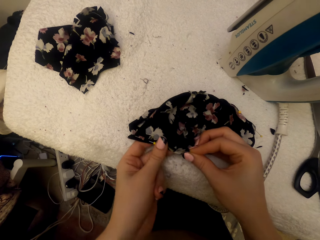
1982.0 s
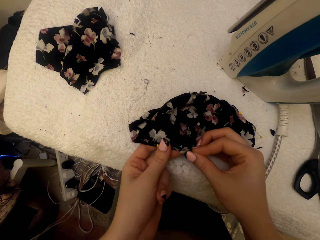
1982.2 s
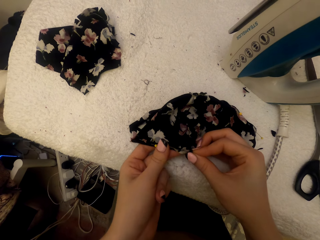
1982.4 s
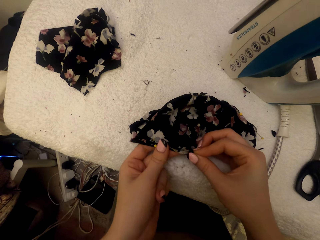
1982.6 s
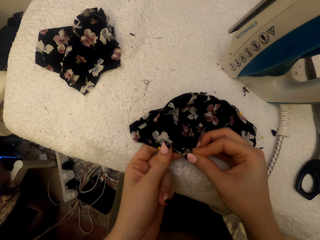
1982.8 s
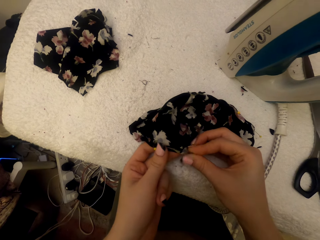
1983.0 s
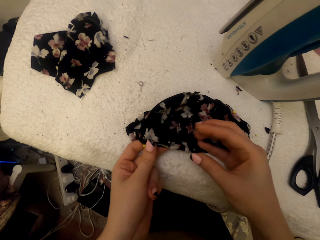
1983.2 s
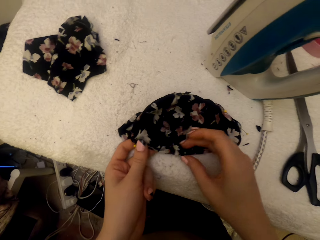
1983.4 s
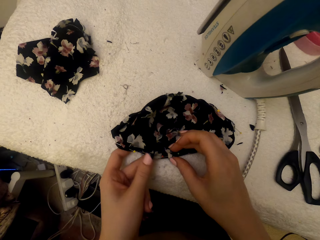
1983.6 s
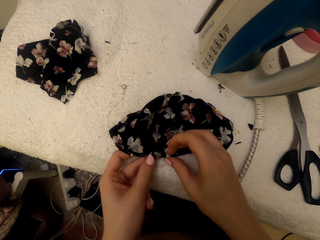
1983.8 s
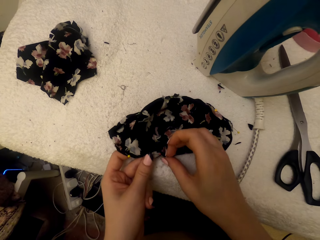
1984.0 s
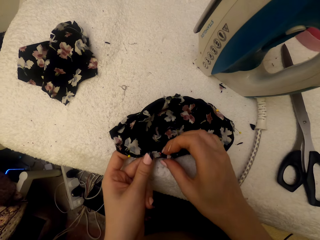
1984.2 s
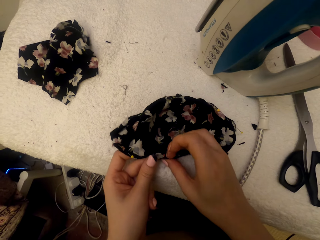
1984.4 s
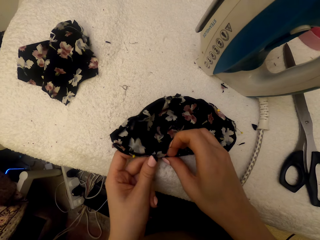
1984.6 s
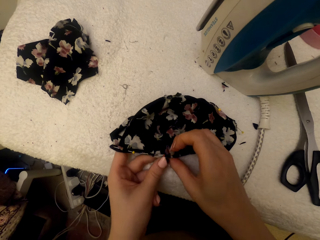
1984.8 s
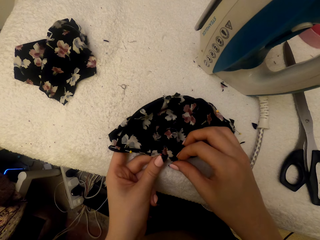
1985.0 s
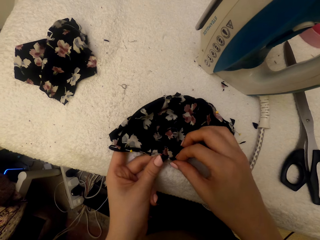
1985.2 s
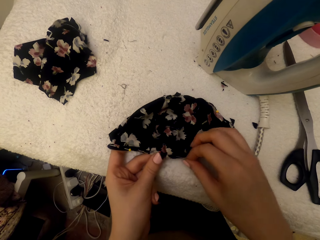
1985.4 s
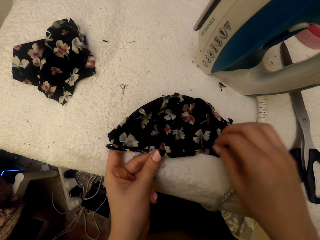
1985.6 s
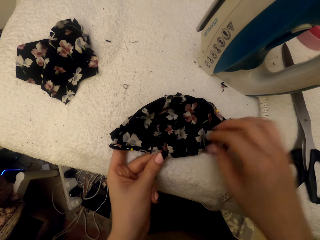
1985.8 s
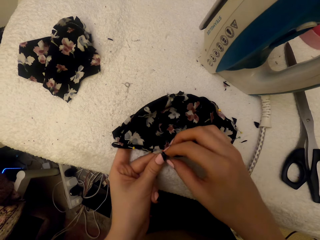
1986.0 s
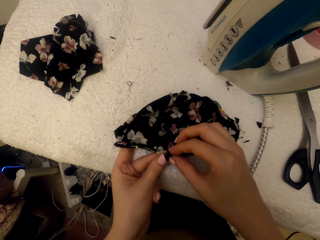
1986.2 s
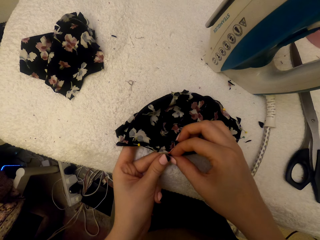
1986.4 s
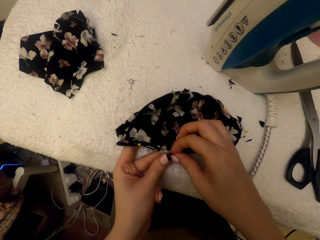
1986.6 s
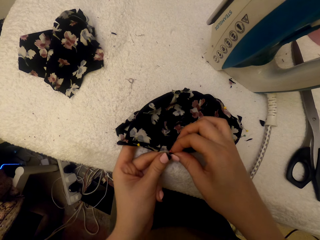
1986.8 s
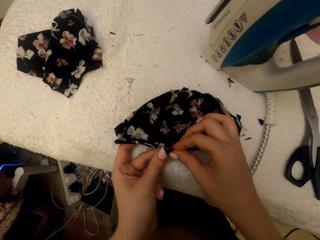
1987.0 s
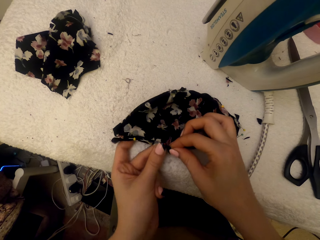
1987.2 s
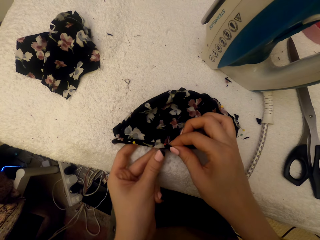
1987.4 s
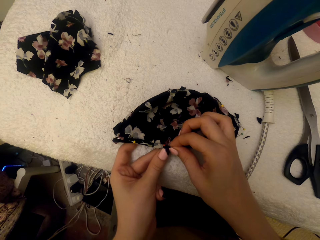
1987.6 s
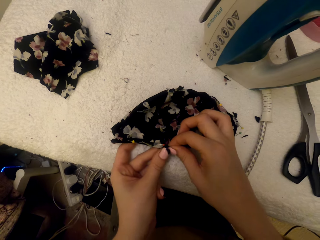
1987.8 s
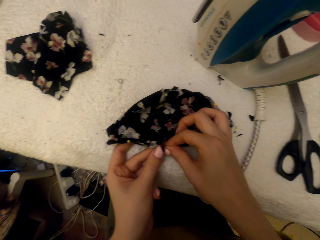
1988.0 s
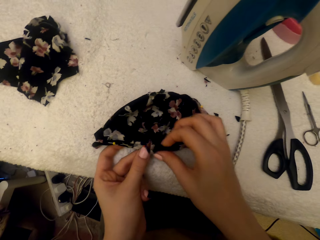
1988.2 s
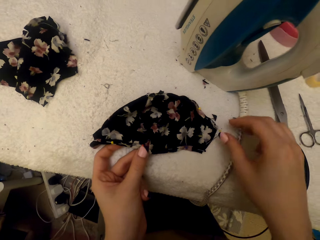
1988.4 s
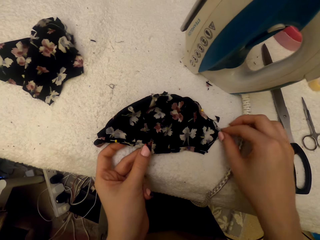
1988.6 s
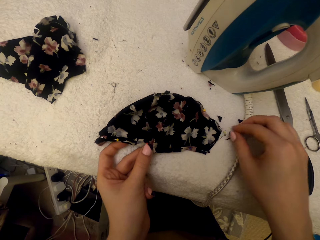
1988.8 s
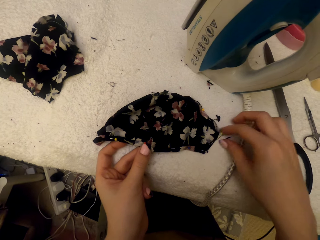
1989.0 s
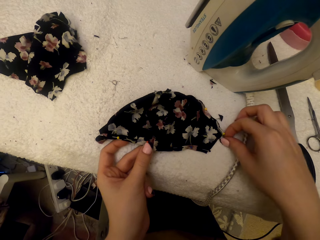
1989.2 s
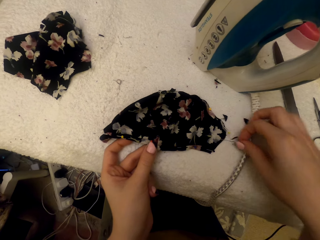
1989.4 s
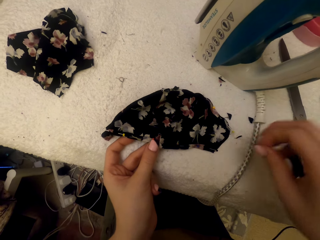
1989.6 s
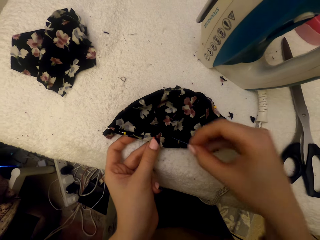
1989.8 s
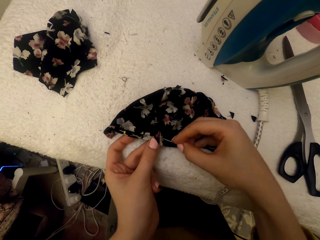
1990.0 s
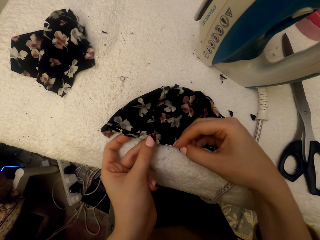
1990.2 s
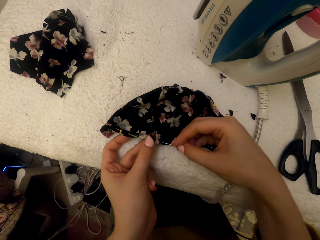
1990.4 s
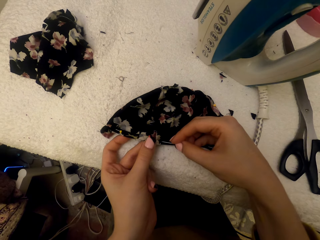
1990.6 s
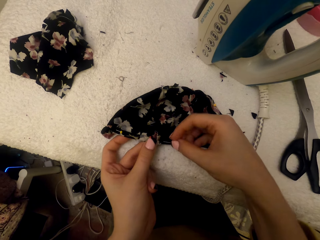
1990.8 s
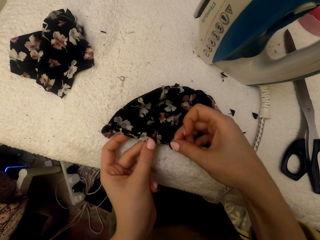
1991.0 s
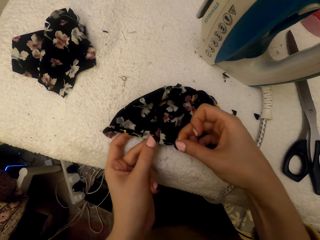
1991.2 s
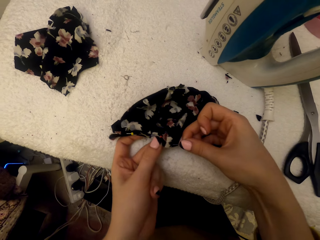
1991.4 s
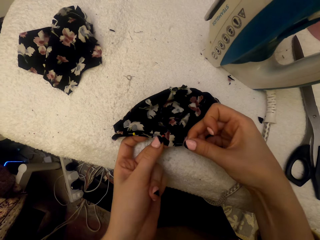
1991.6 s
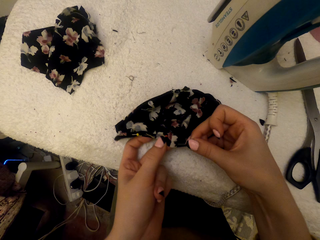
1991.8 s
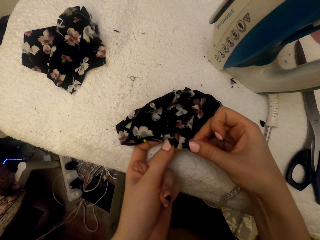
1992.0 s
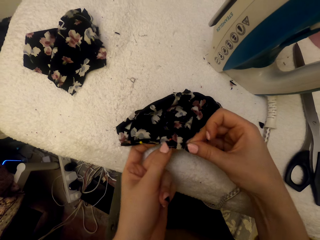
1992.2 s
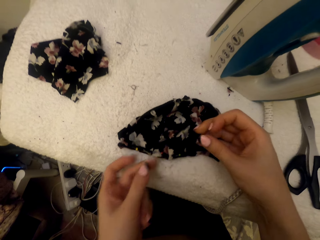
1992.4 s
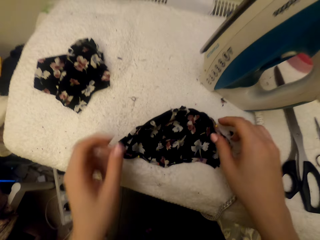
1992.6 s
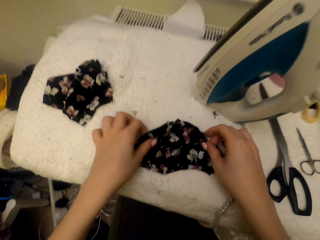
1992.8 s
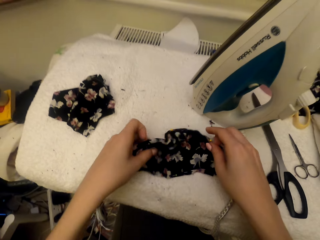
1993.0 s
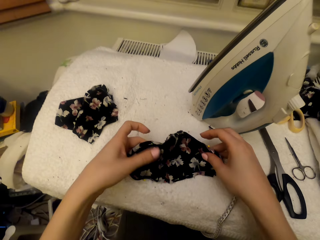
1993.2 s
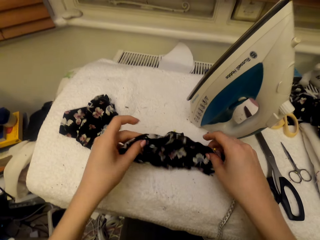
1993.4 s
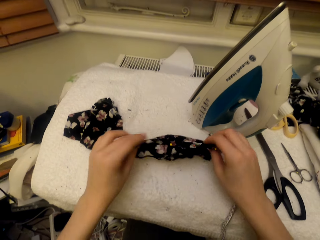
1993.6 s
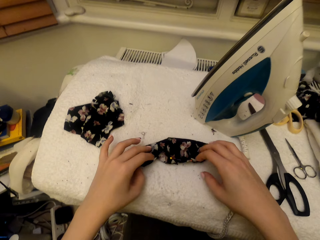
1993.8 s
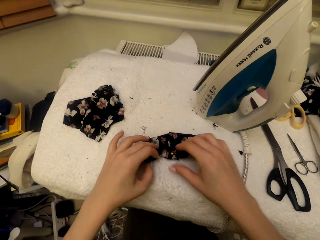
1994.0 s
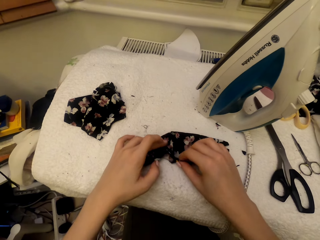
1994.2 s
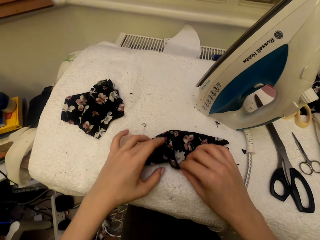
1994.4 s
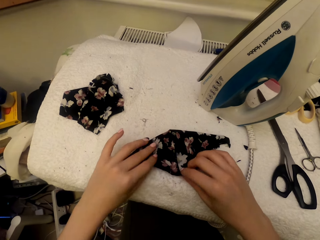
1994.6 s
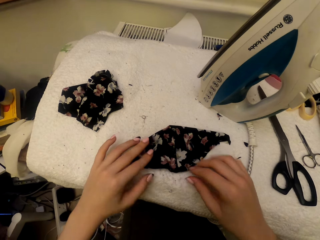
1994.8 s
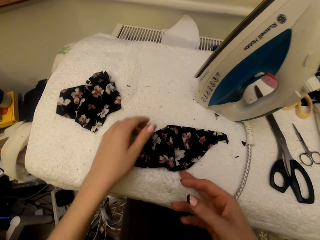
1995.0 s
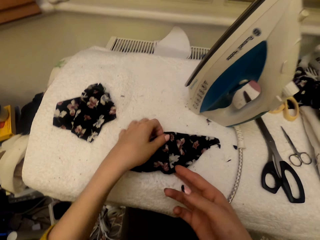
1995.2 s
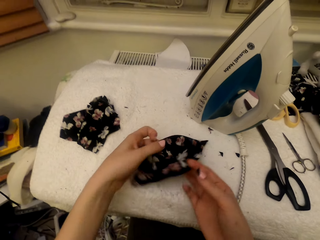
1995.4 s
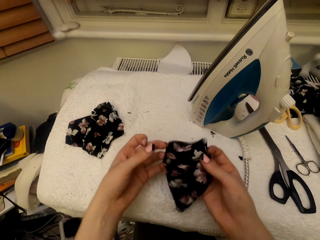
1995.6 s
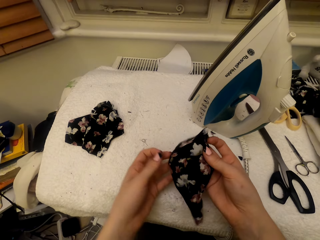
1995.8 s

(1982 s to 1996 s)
The camera wearer adjusts the cloth material piece. They pick a pin. They pin the cloth material piece with the pin. They adjust the cloth material piece.

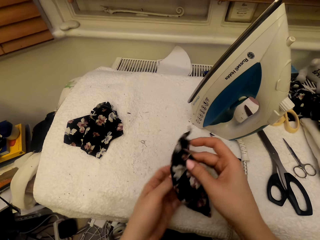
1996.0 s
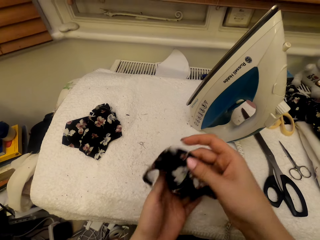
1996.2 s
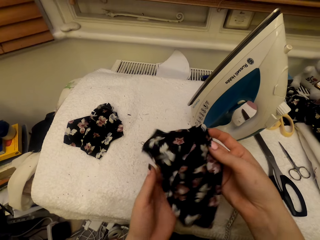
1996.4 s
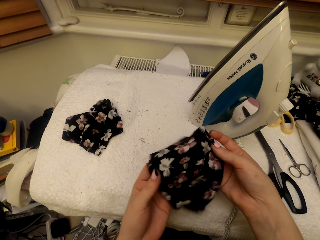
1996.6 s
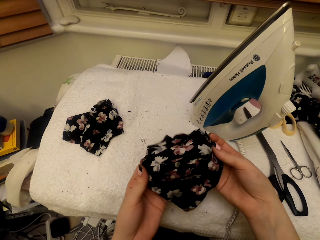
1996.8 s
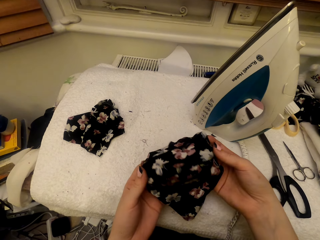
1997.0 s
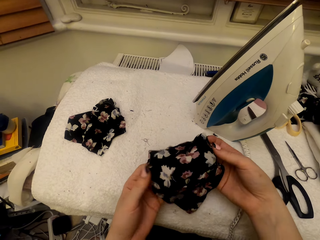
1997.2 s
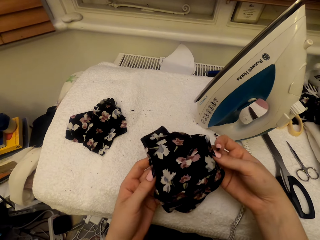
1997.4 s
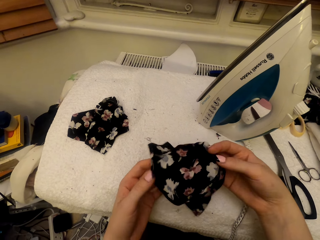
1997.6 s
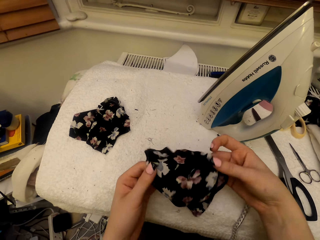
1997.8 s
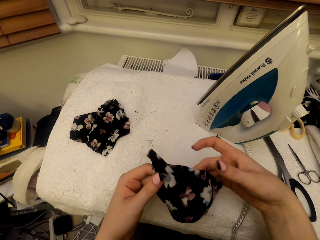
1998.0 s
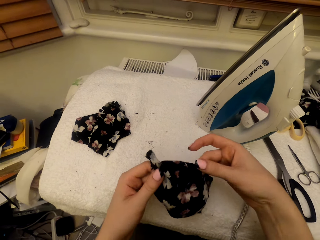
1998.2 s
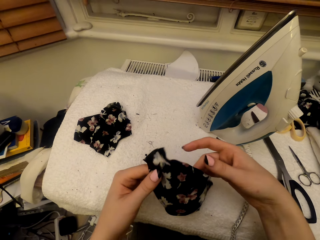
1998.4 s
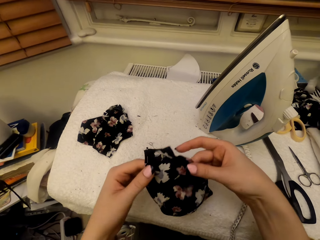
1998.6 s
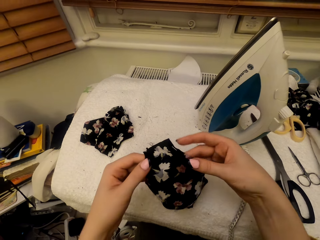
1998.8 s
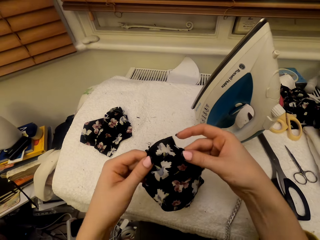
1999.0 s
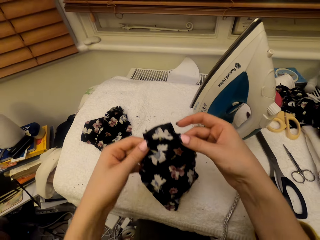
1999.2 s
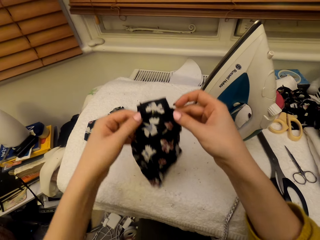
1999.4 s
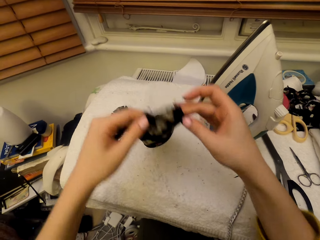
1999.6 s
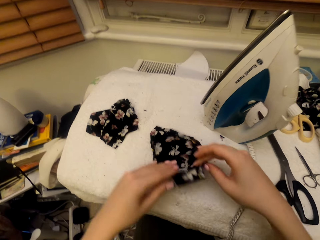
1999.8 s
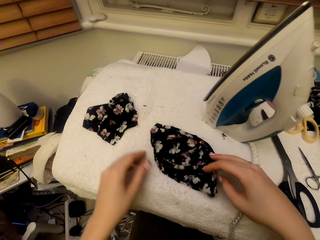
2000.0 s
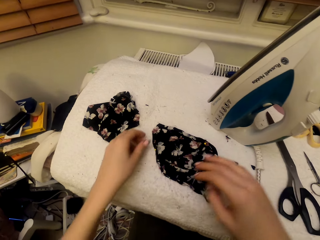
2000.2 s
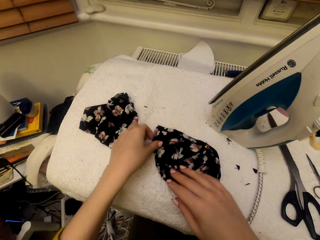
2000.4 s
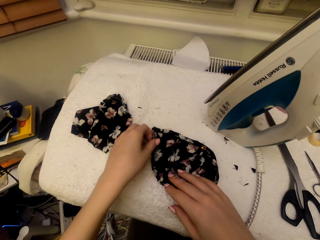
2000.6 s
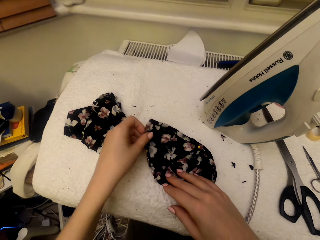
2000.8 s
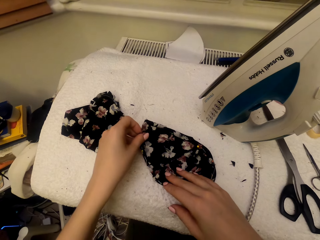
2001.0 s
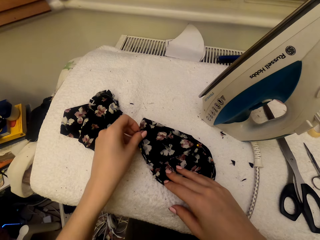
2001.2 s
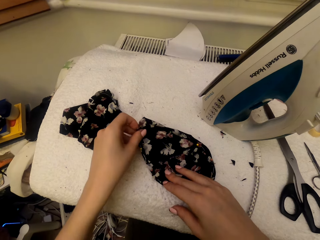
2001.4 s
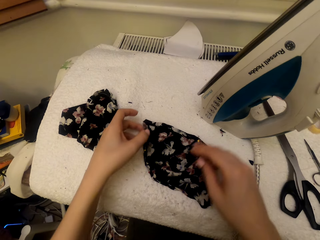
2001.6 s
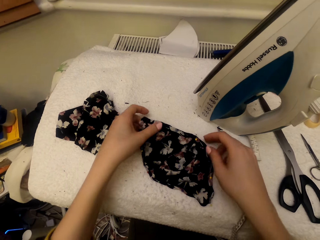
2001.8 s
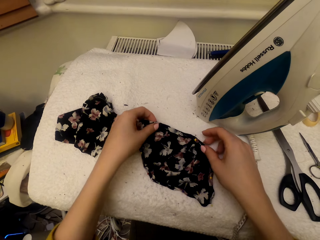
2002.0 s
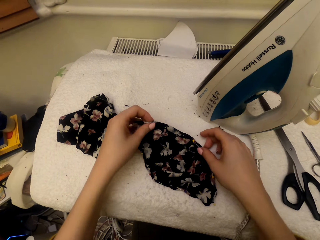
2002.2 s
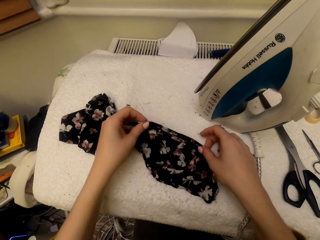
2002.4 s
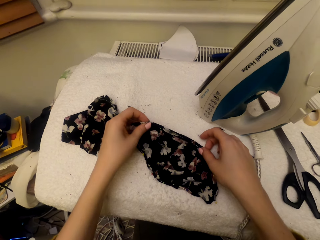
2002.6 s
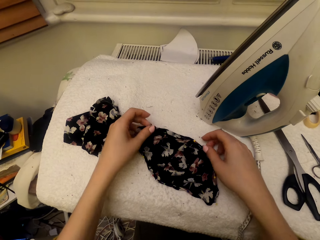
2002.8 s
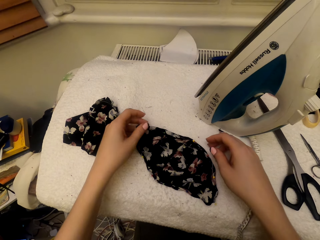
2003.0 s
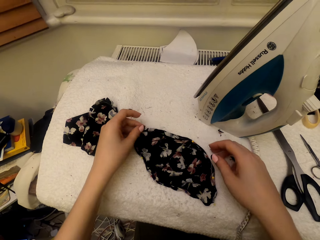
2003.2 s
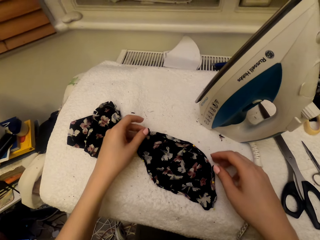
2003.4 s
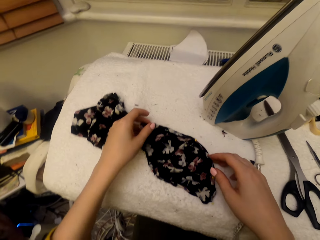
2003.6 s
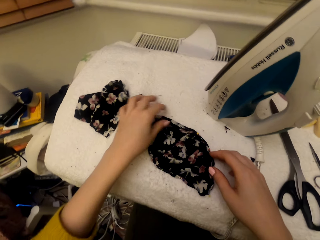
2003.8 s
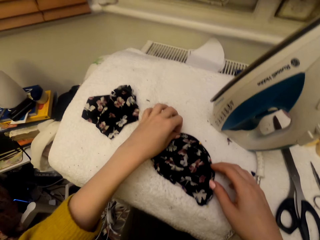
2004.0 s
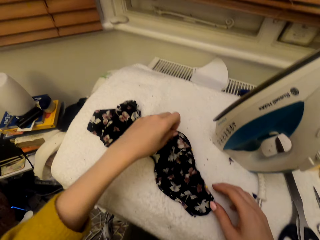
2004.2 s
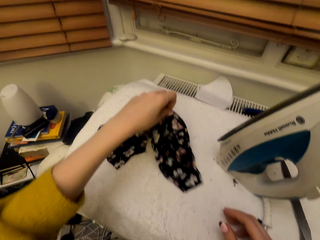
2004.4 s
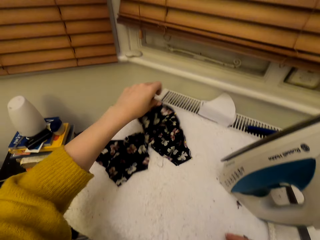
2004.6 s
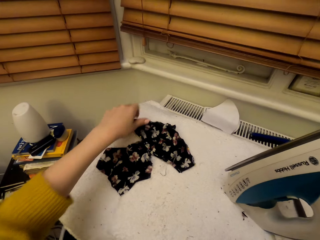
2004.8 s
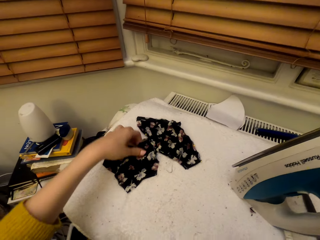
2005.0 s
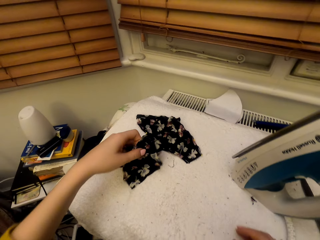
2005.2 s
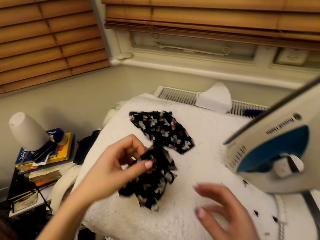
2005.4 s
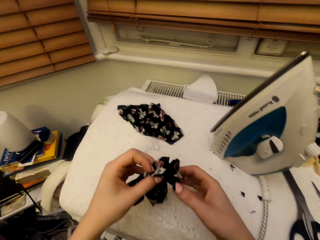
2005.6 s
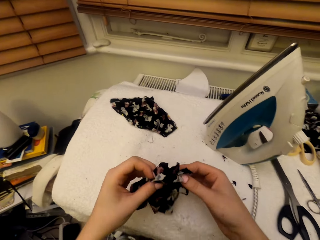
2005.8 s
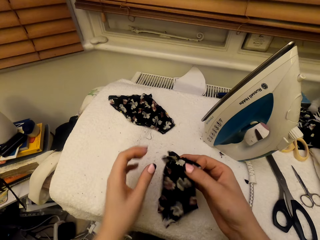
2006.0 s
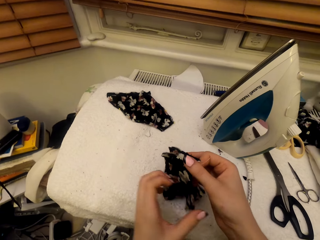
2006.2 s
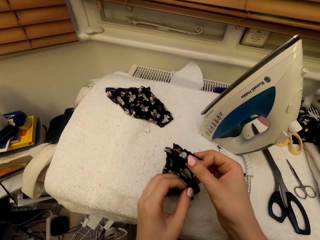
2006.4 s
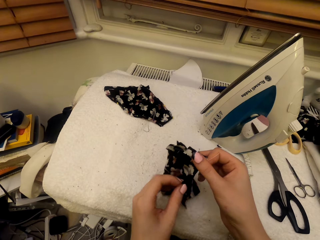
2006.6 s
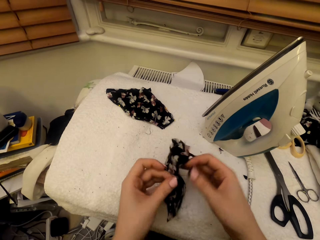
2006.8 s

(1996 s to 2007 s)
The camera wearer touches the cloth. They put the cloth on top of the table. They touch the cloth. They move the cloth material piece on the table. They pick a cloth material piece on the worktable. They adjust the cloth material piece.
